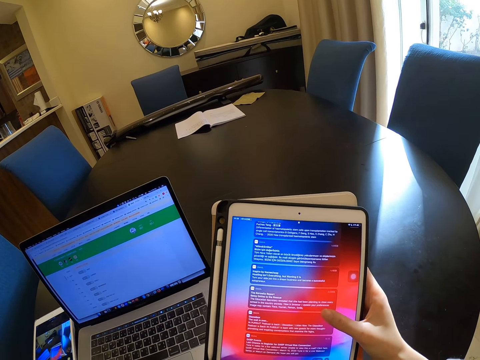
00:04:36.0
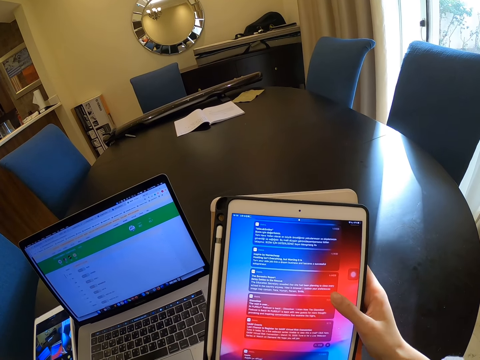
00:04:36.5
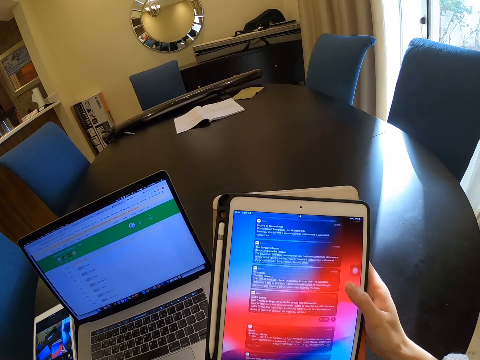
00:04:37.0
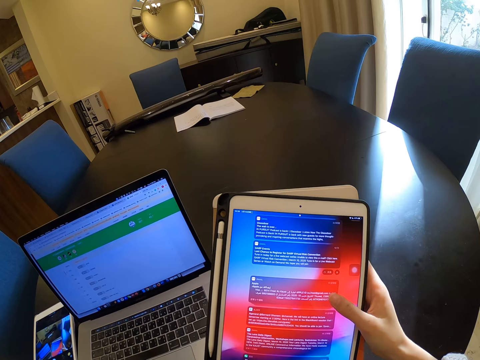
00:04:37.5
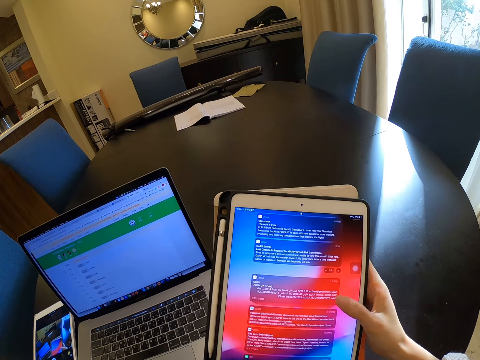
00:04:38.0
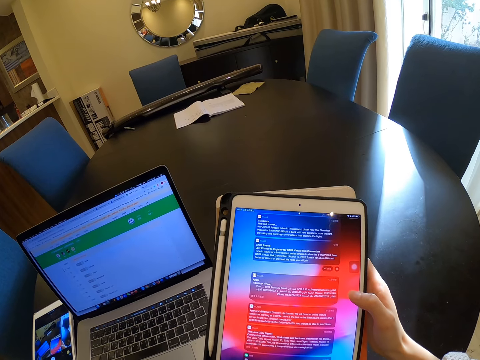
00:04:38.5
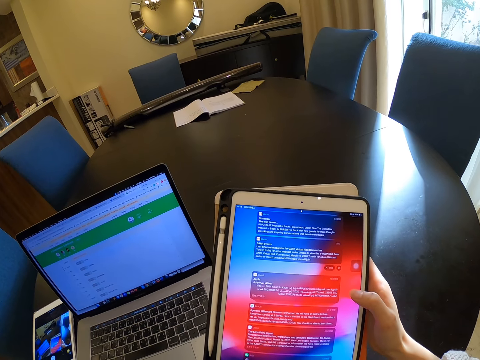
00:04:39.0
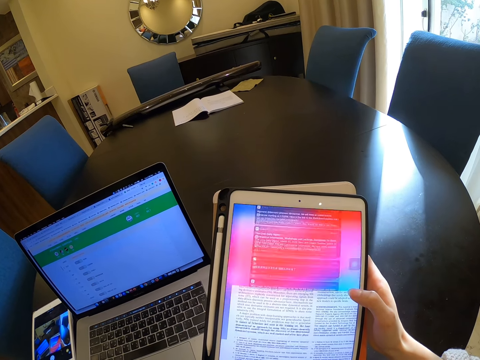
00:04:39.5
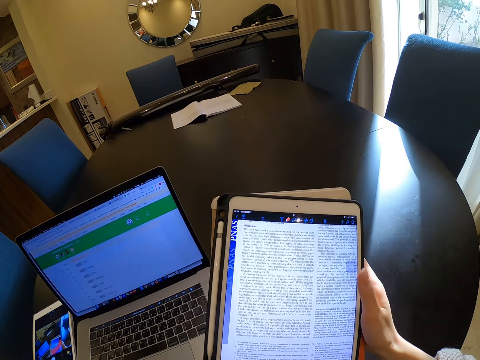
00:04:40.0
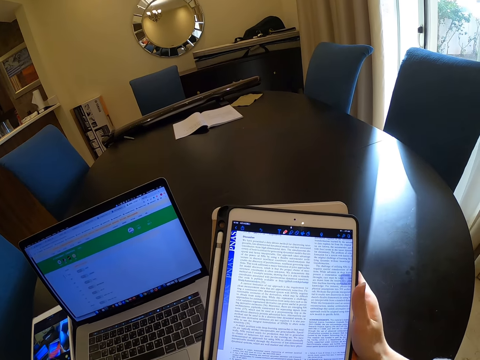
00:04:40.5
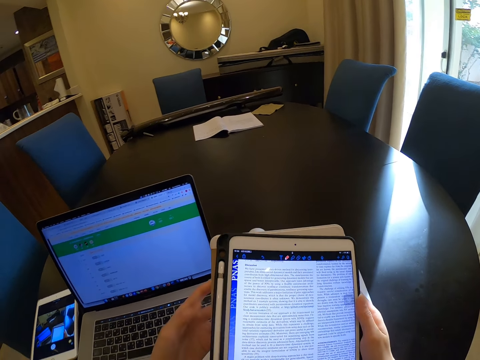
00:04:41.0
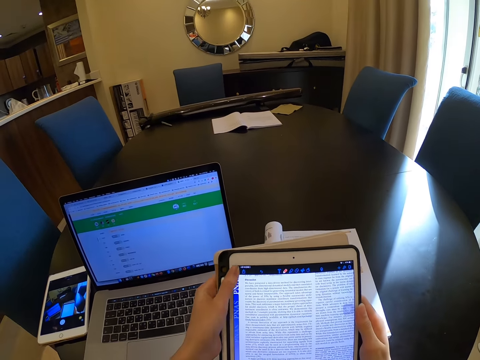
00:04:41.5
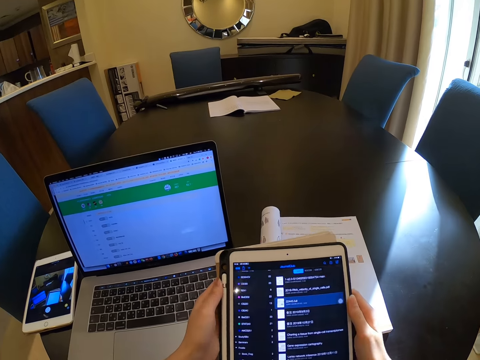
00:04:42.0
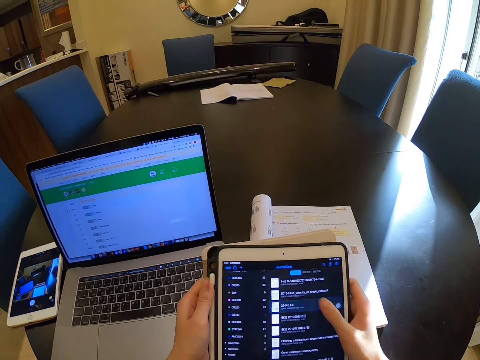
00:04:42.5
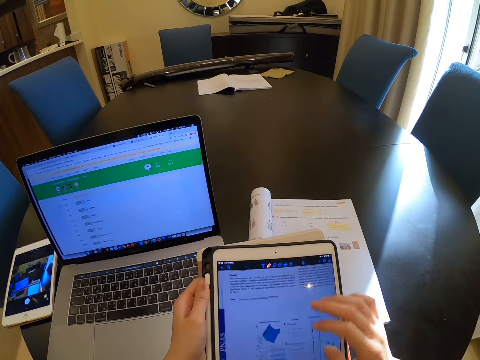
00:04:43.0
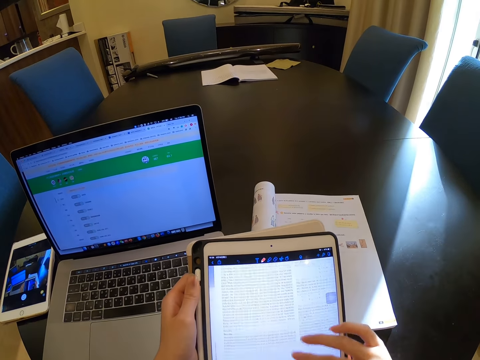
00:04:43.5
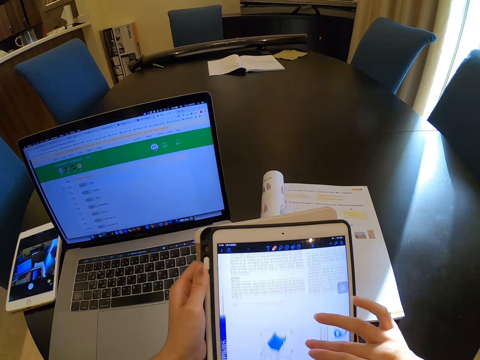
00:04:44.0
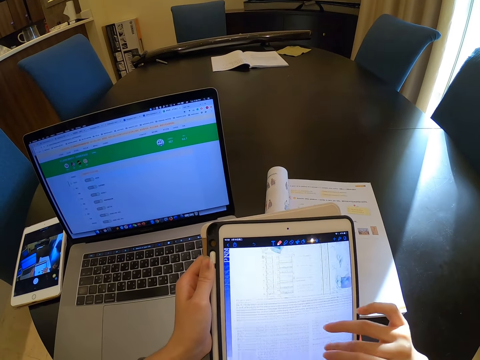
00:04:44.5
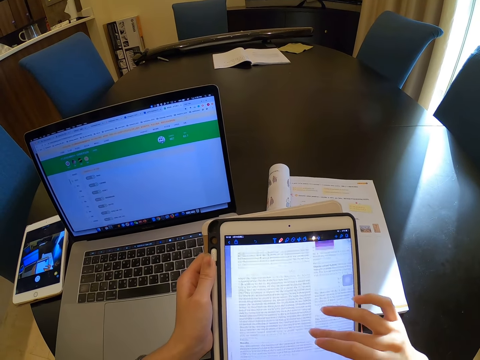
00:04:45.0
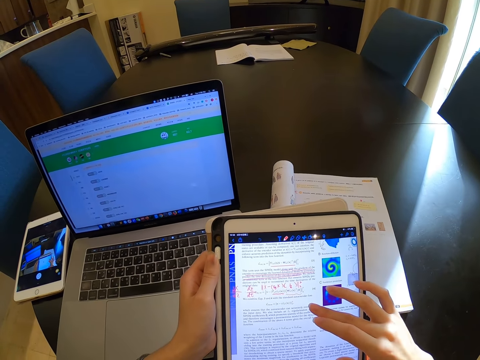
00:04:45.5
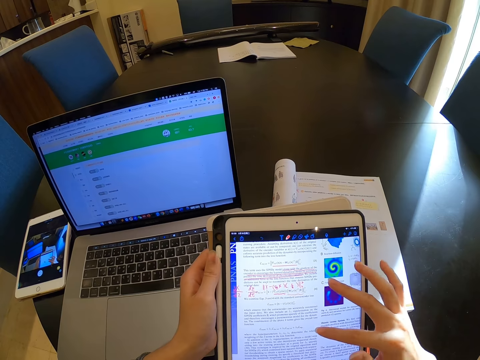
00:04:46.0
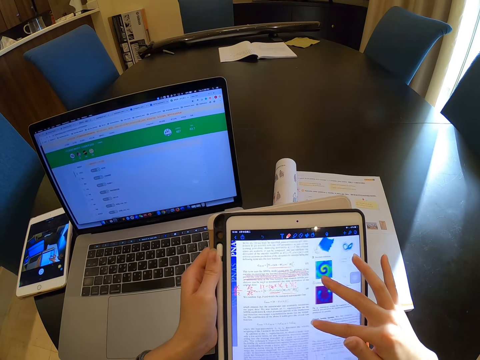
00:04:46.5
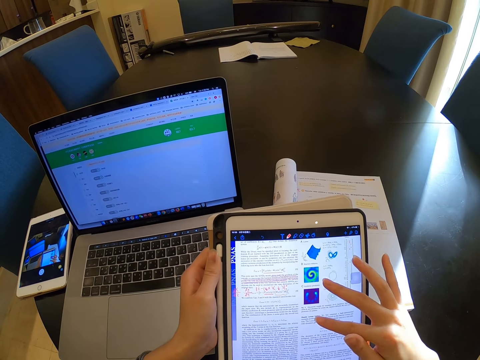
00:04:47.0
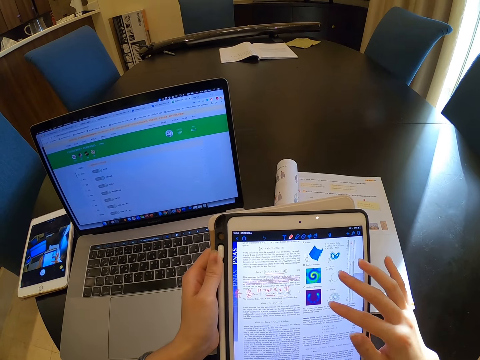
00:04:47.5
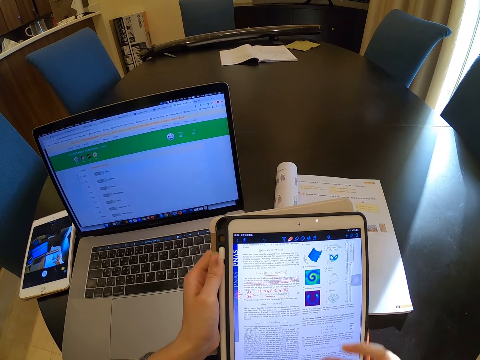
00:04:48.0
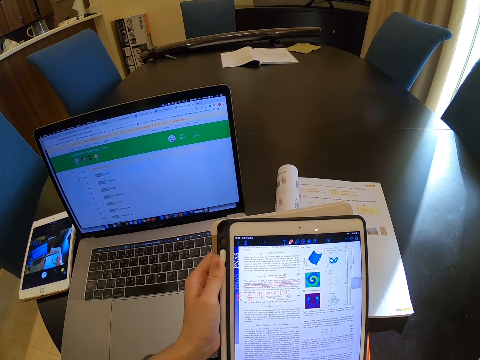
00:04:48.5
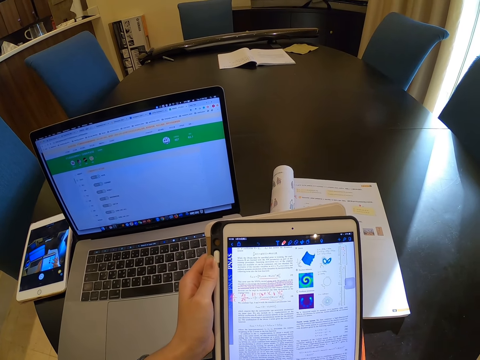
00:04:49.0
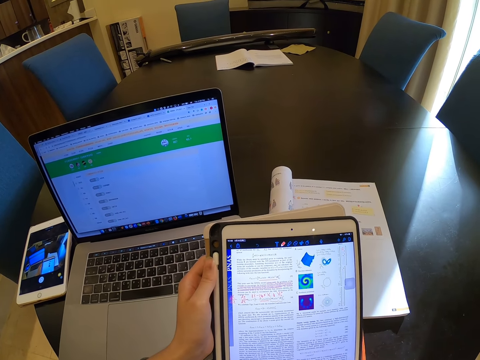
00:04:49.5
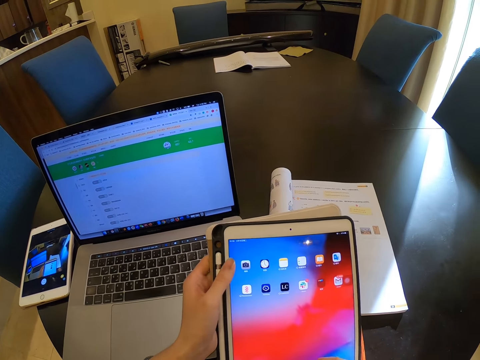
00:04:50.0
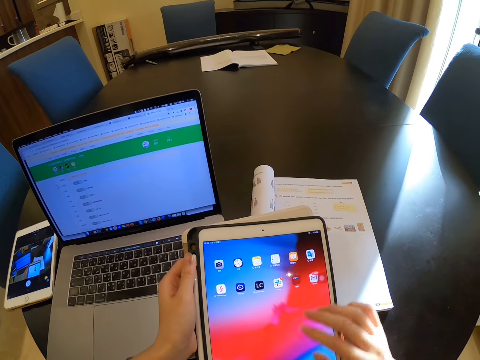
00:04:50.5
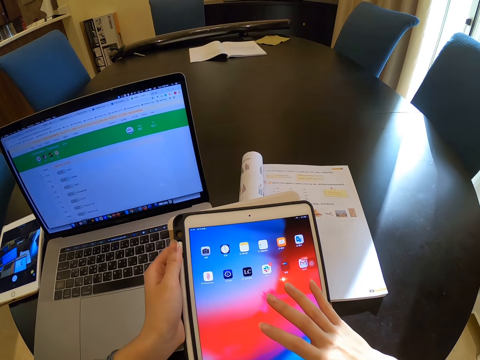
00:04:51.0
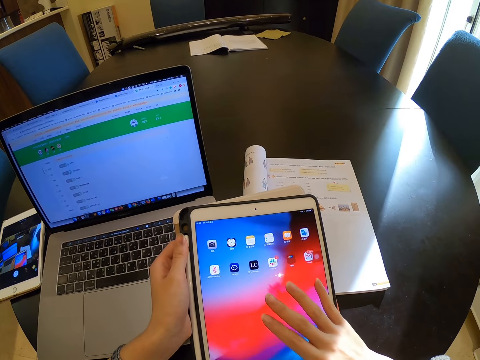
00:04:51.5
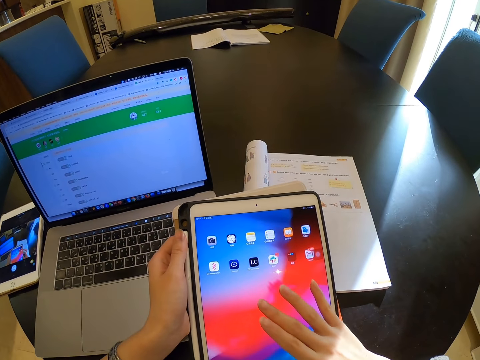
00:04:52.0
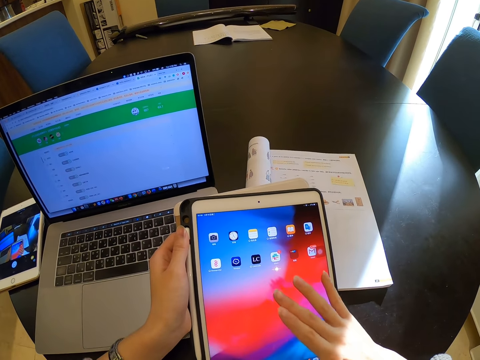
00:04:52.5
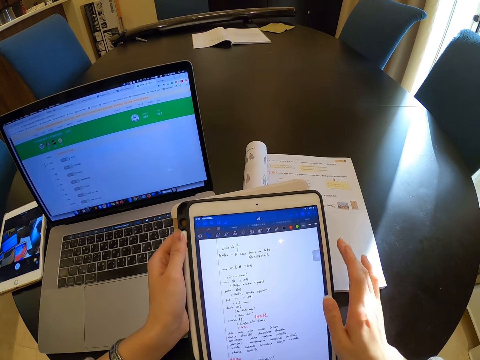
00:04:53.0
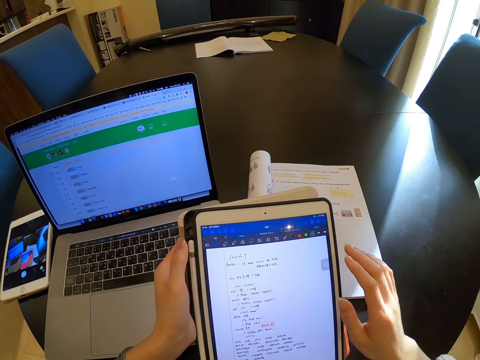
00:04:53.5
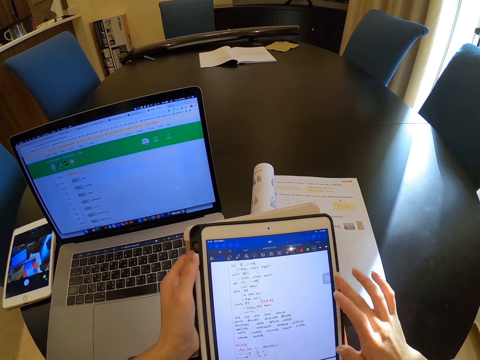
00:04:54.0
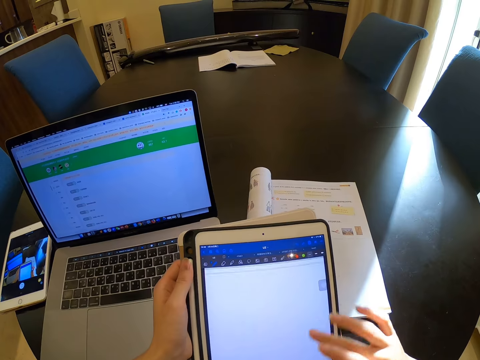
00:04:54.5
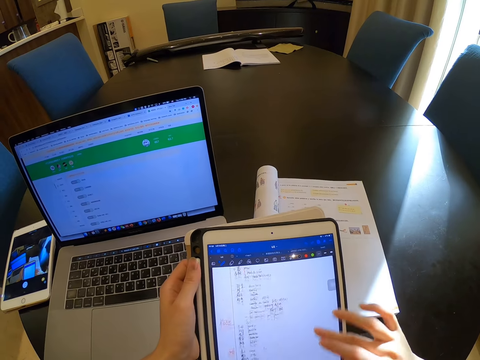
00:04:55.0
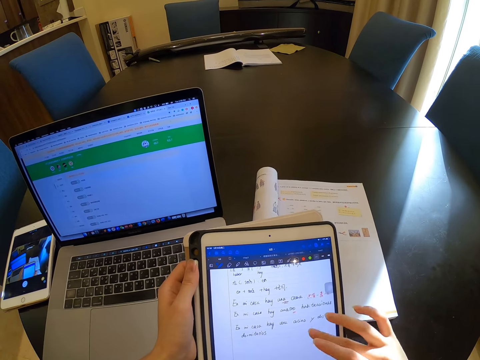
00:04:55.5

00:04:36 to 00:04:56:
The camera wearer moves the left hand. They operate the tablet.

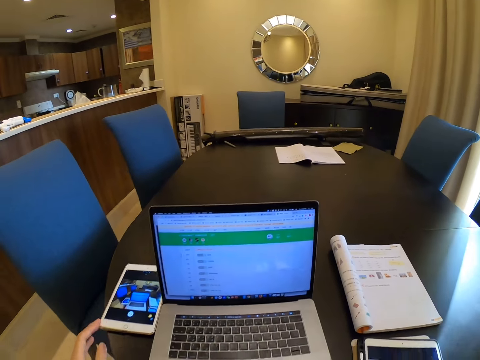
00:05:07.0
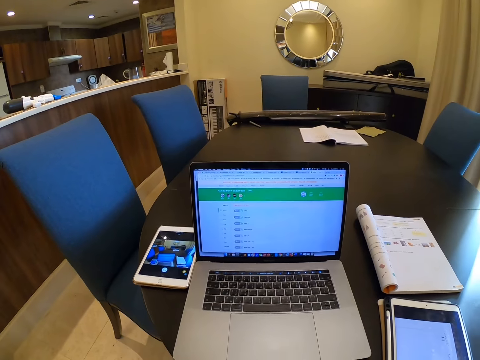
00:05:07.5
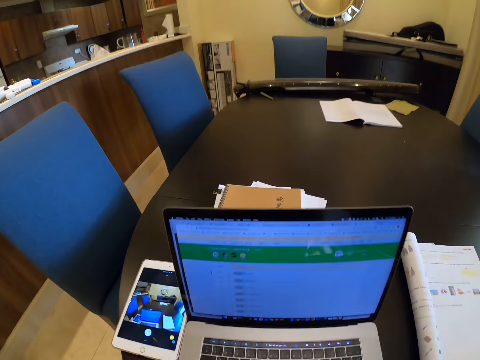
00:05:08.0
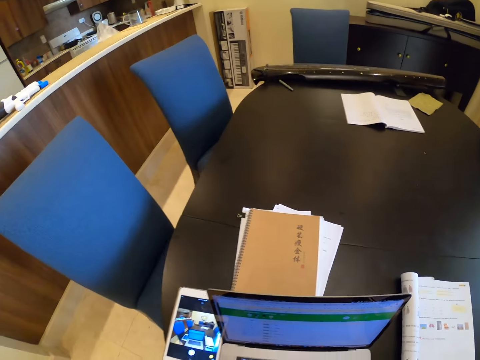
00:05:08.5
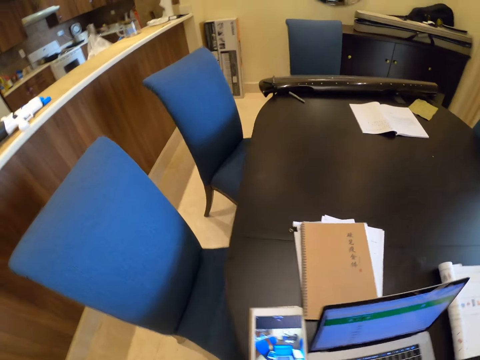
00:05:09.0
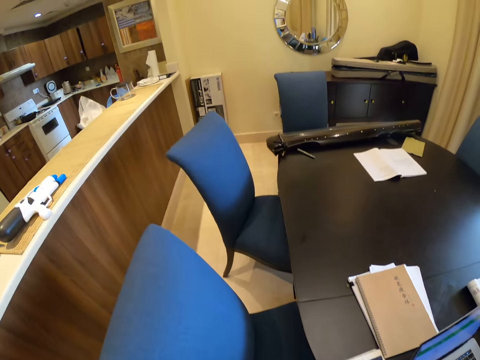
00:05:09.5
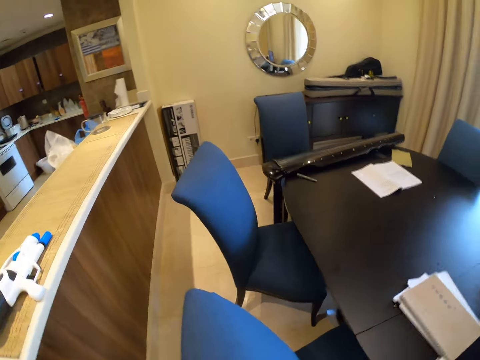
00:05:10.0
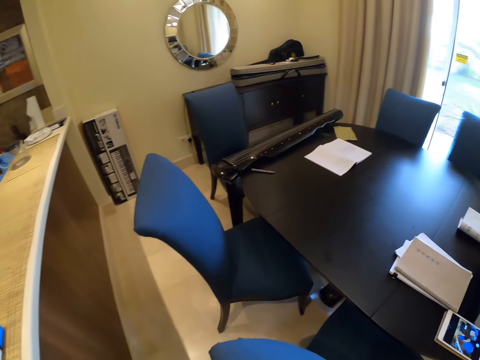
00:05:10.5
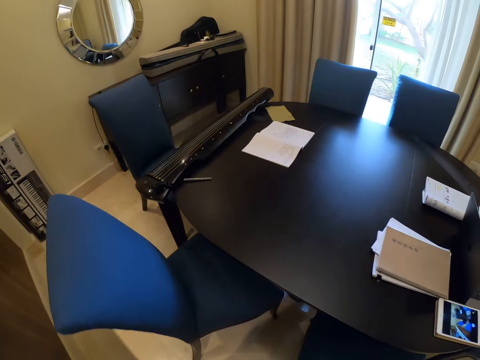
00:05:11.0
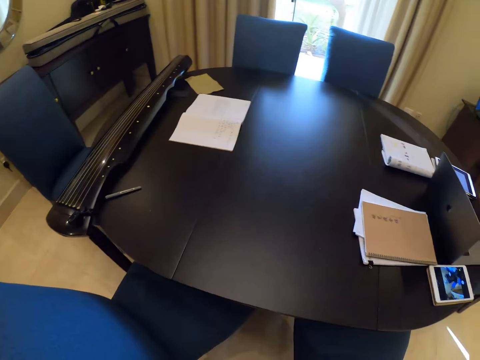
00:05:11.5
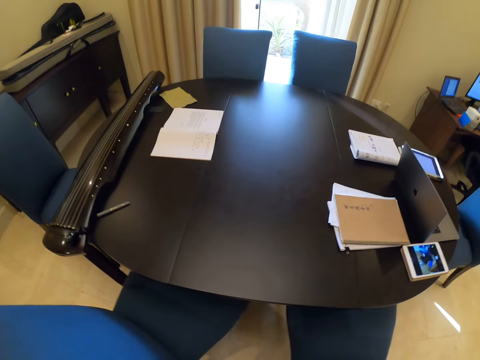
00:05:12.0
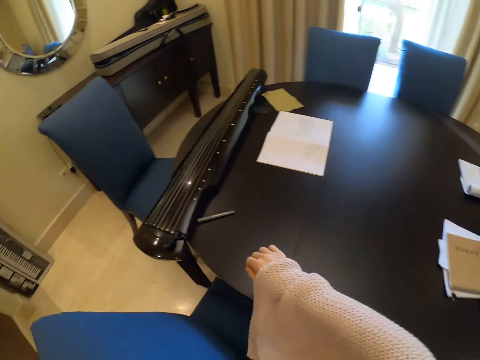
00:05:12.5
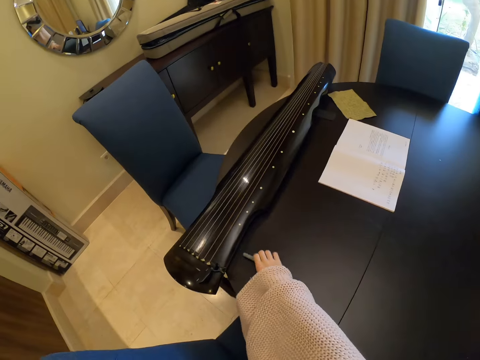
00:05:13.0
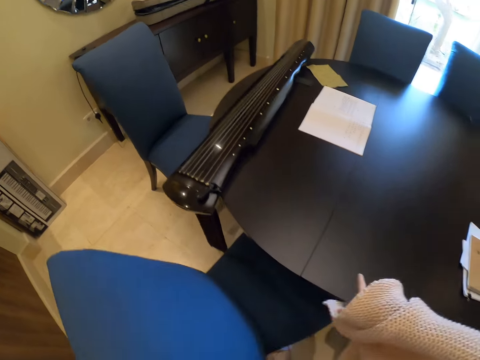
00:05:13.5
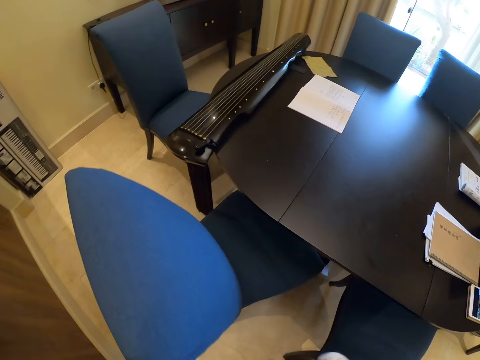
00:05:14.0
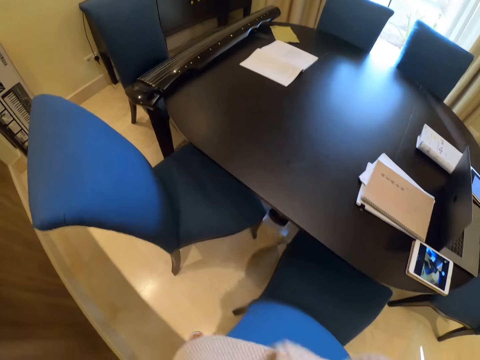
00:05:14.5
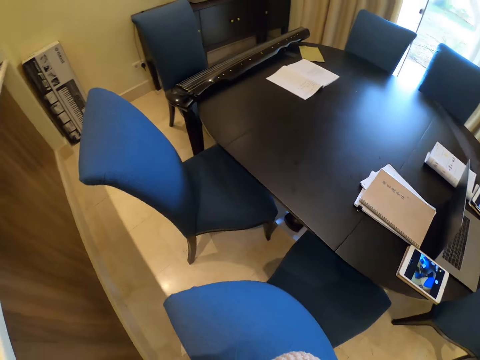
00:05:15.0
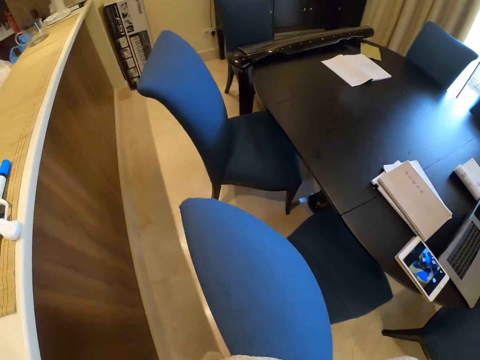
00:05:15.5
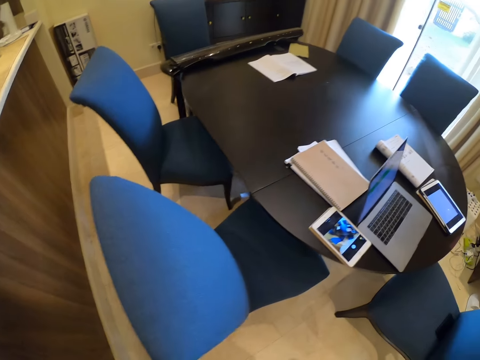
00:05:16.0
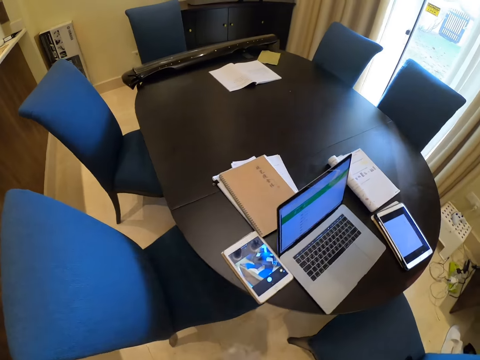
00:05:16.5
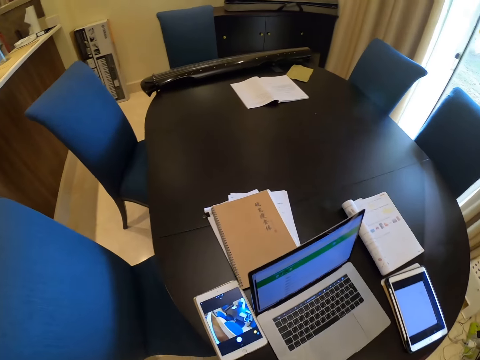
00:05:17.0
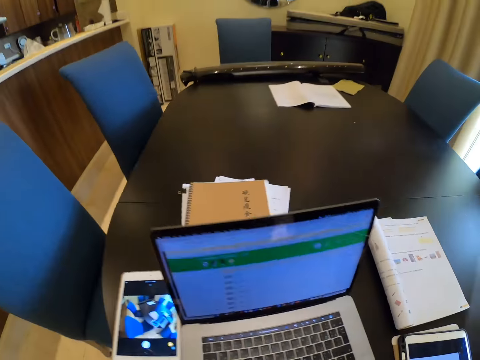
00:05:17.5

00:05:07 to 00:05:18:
The camera wearer moves a hand away from the tablet. She walks towards a chair. She moves a hand. She picks up a pen with her right hand. She moves a hand.
